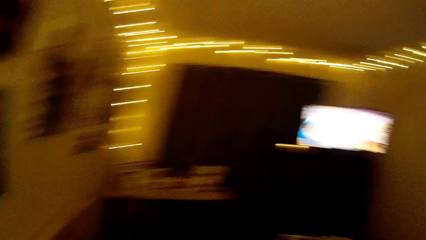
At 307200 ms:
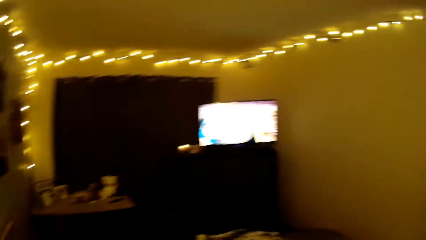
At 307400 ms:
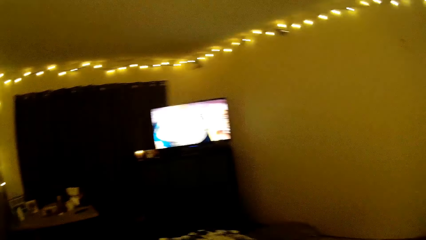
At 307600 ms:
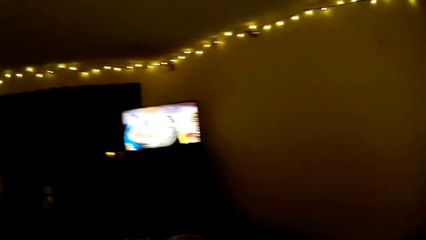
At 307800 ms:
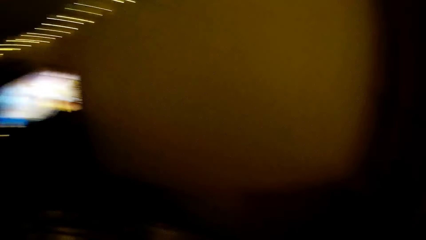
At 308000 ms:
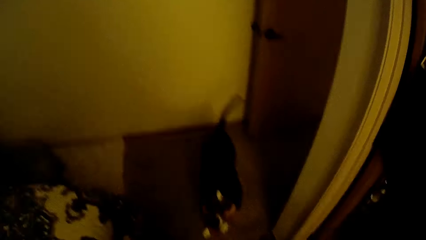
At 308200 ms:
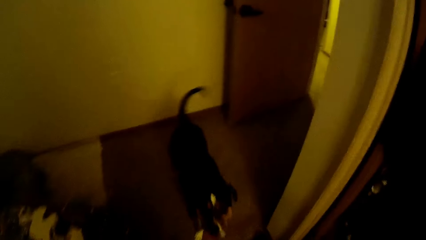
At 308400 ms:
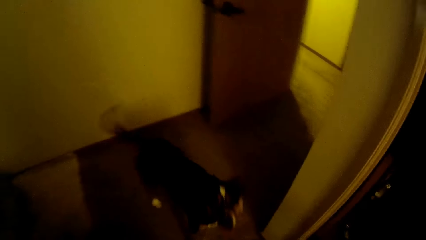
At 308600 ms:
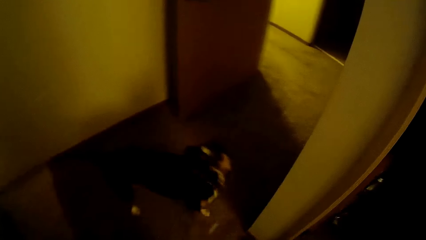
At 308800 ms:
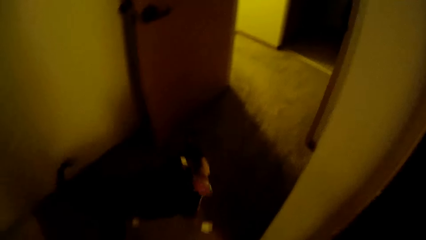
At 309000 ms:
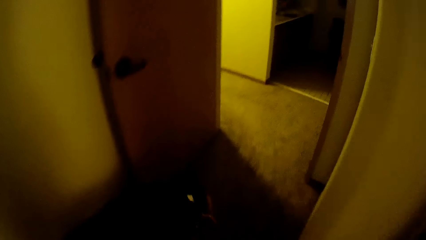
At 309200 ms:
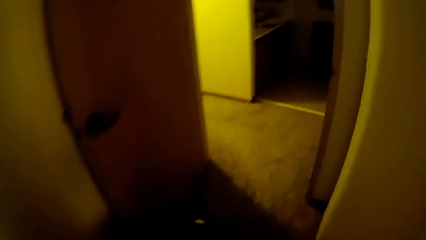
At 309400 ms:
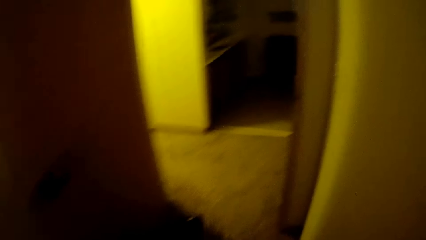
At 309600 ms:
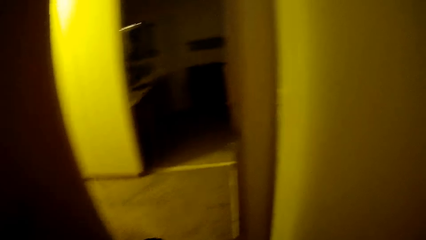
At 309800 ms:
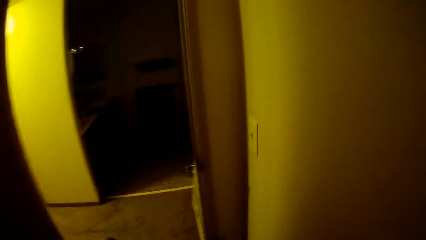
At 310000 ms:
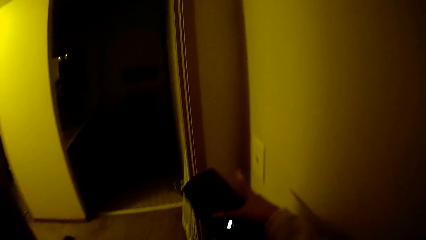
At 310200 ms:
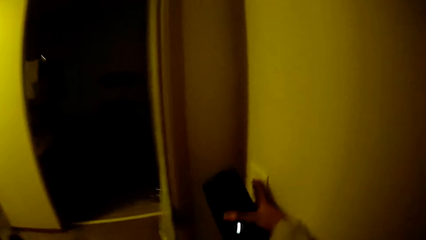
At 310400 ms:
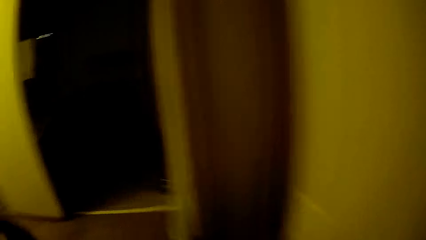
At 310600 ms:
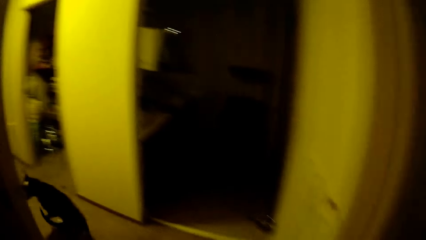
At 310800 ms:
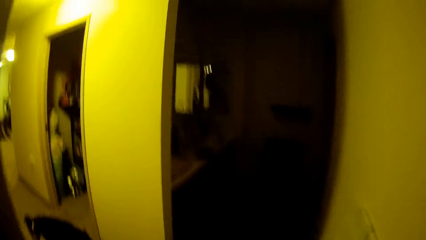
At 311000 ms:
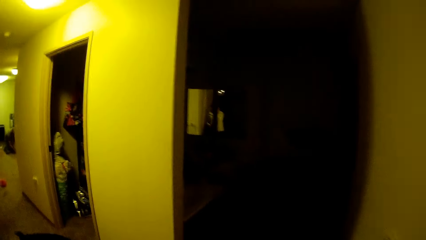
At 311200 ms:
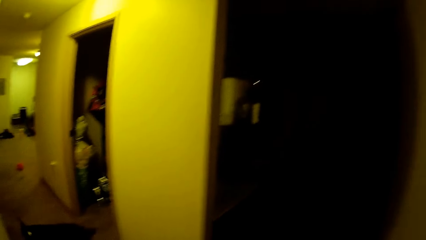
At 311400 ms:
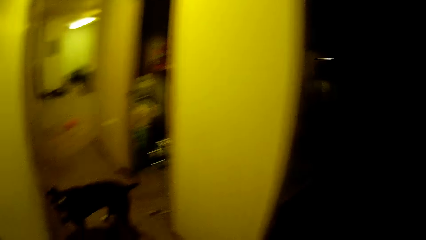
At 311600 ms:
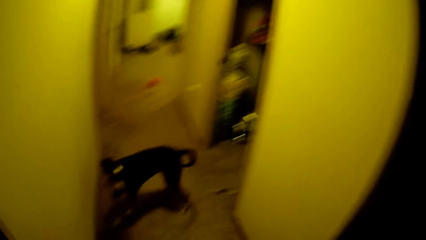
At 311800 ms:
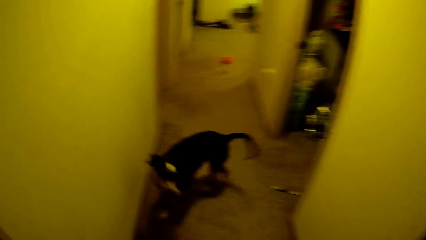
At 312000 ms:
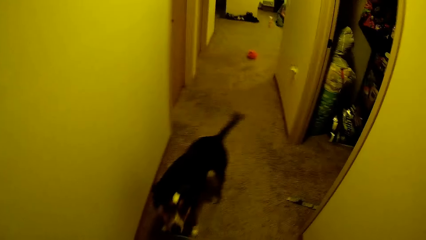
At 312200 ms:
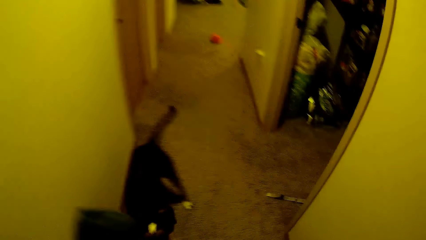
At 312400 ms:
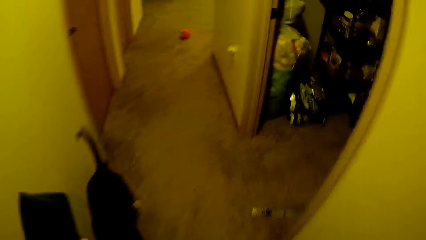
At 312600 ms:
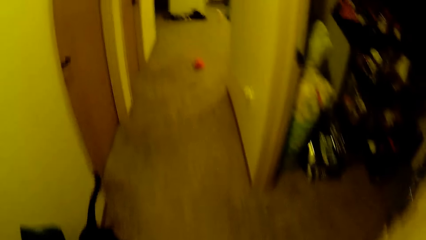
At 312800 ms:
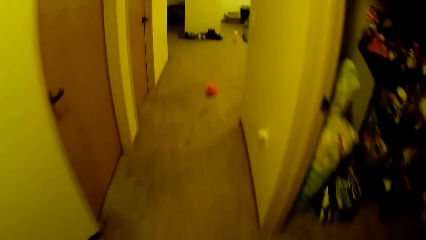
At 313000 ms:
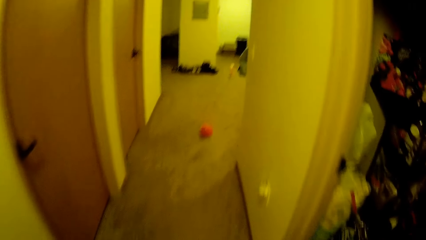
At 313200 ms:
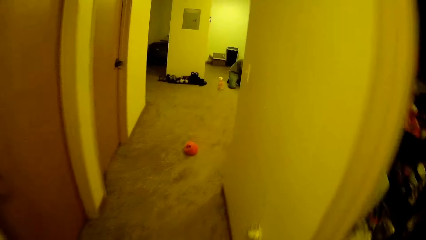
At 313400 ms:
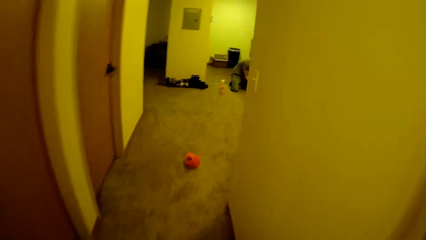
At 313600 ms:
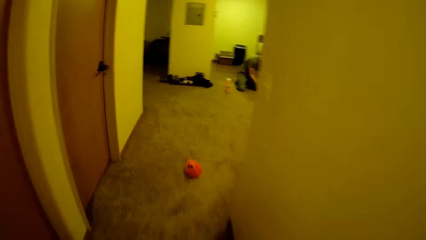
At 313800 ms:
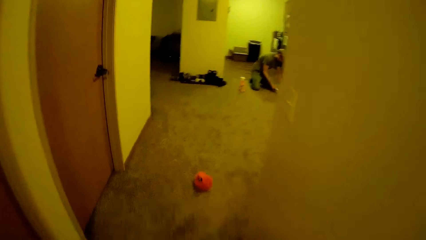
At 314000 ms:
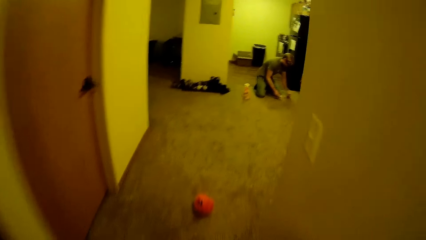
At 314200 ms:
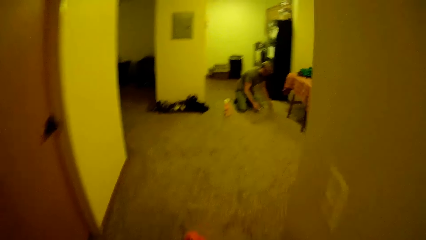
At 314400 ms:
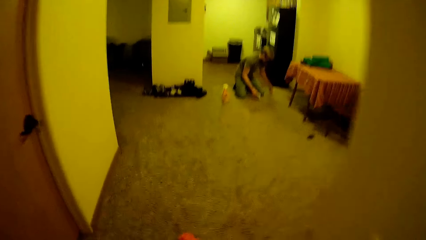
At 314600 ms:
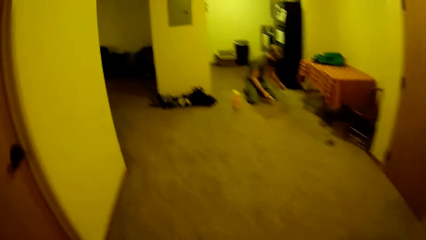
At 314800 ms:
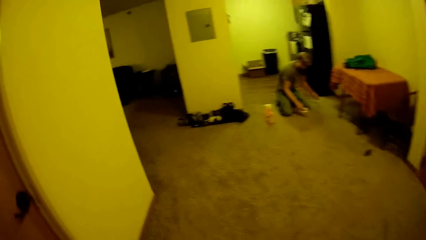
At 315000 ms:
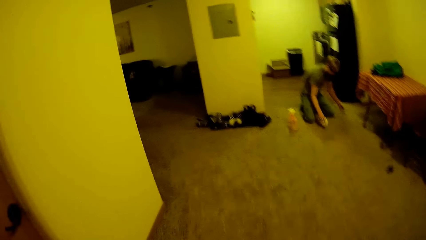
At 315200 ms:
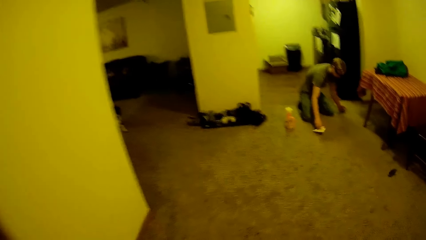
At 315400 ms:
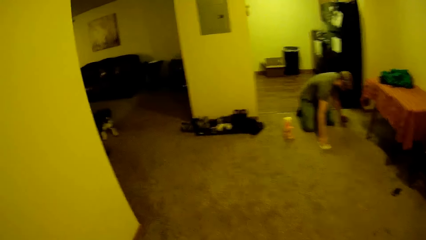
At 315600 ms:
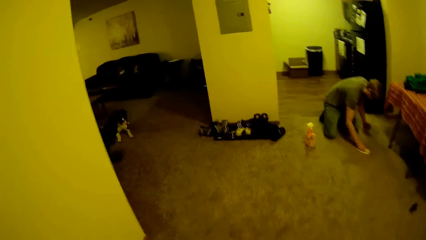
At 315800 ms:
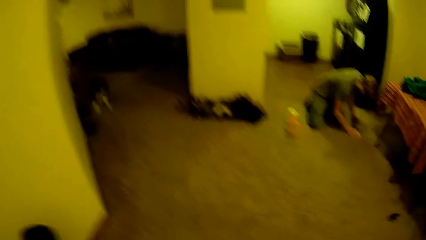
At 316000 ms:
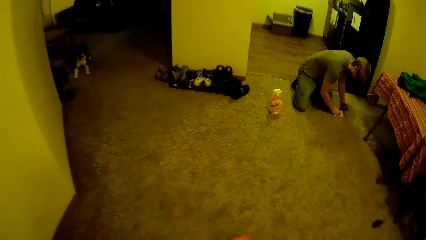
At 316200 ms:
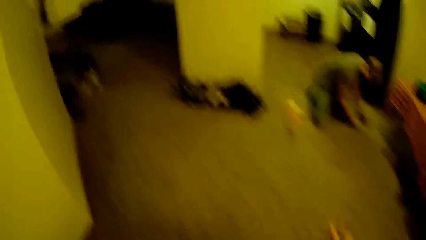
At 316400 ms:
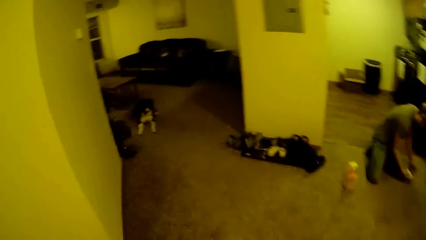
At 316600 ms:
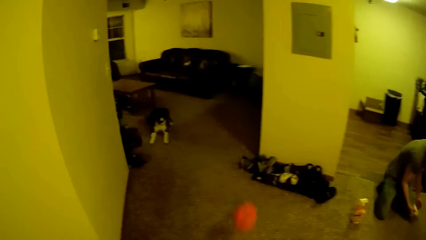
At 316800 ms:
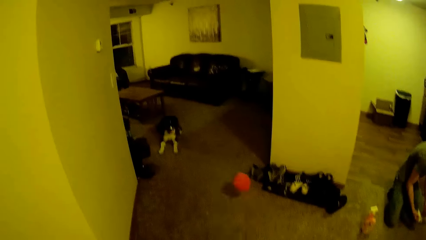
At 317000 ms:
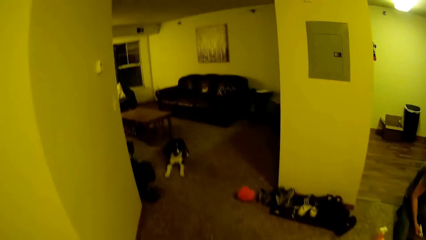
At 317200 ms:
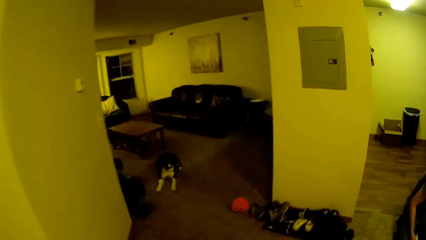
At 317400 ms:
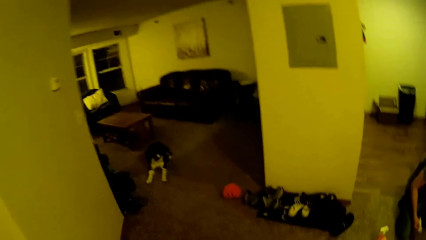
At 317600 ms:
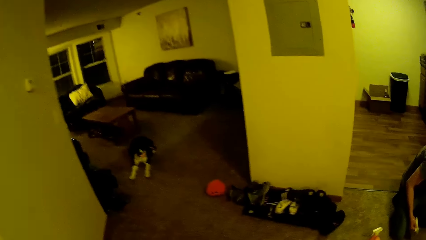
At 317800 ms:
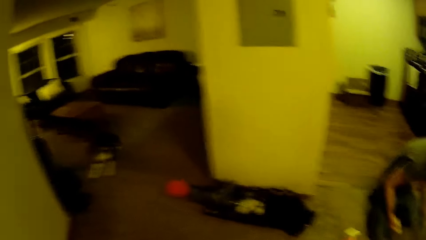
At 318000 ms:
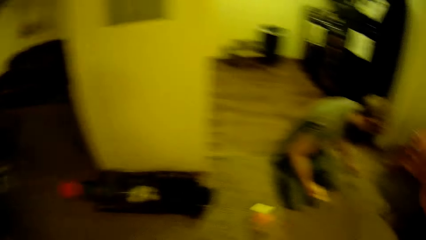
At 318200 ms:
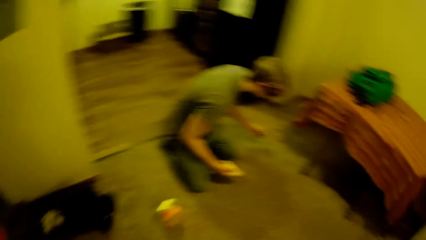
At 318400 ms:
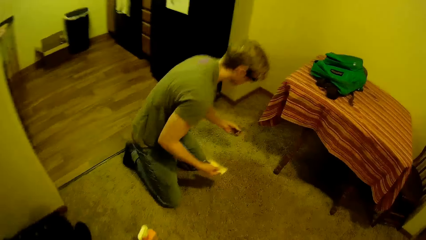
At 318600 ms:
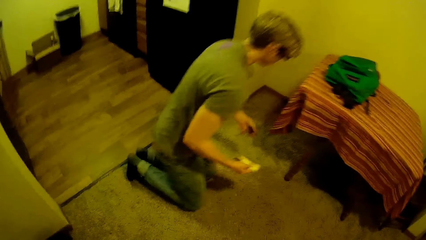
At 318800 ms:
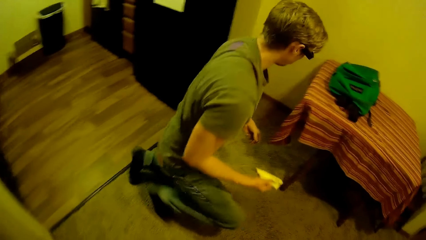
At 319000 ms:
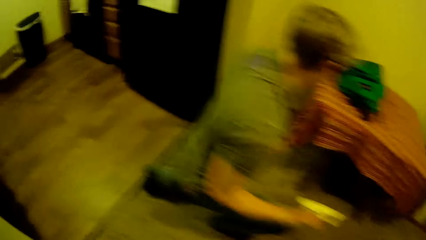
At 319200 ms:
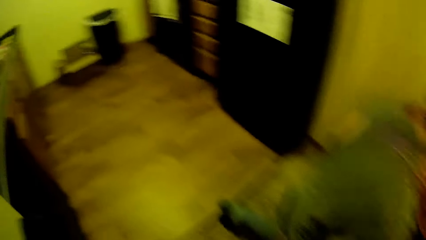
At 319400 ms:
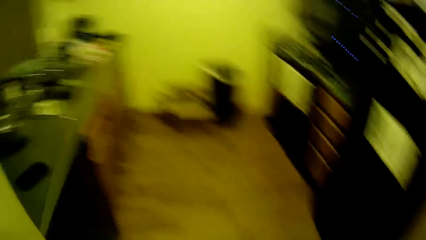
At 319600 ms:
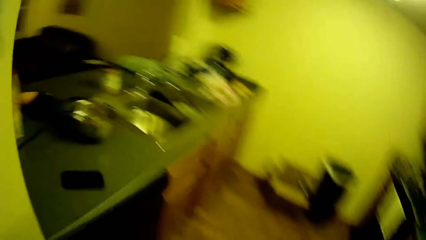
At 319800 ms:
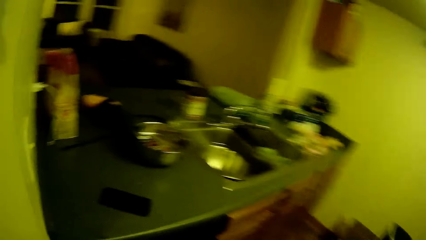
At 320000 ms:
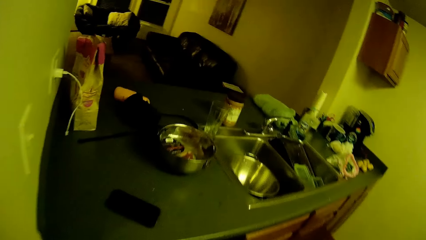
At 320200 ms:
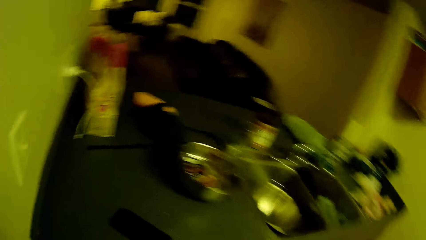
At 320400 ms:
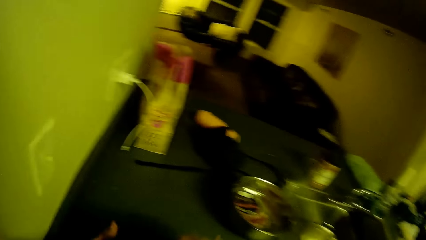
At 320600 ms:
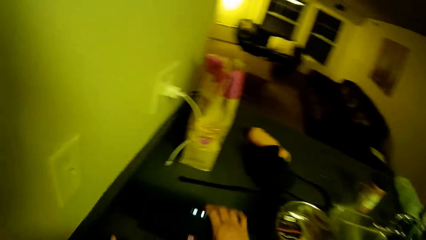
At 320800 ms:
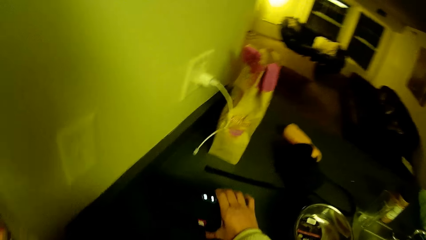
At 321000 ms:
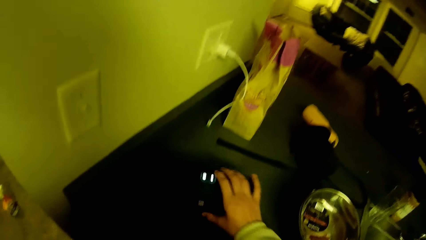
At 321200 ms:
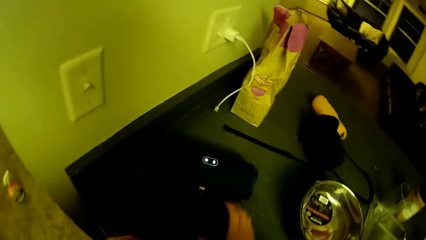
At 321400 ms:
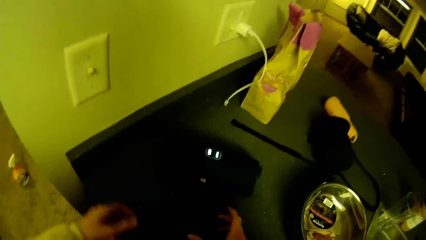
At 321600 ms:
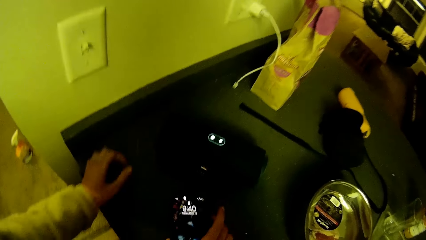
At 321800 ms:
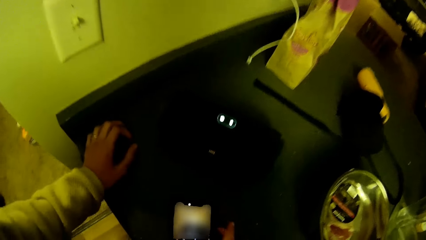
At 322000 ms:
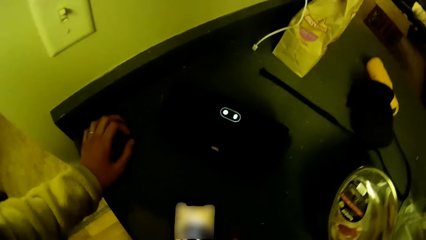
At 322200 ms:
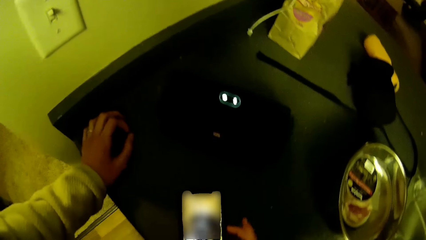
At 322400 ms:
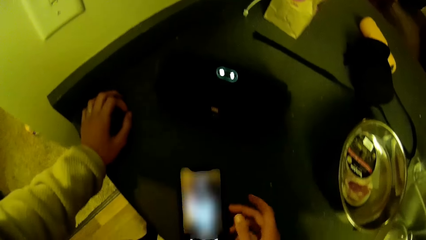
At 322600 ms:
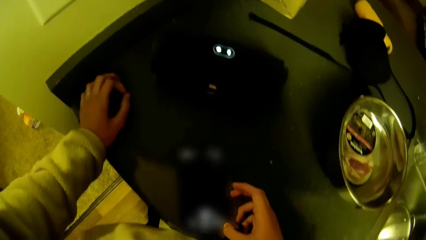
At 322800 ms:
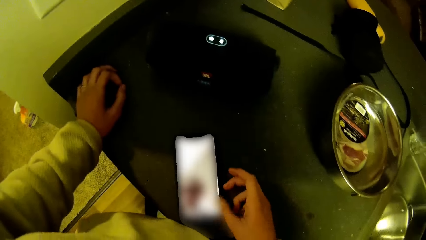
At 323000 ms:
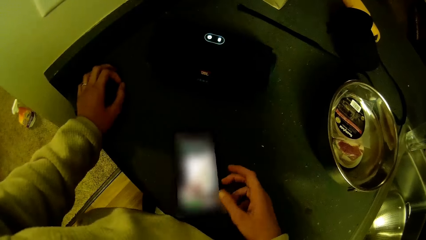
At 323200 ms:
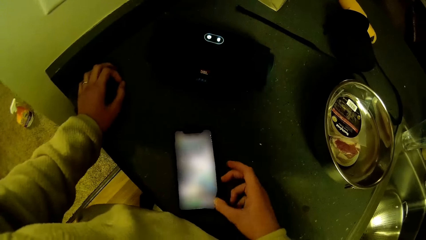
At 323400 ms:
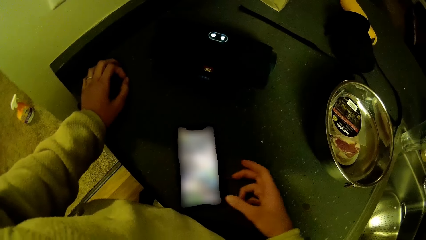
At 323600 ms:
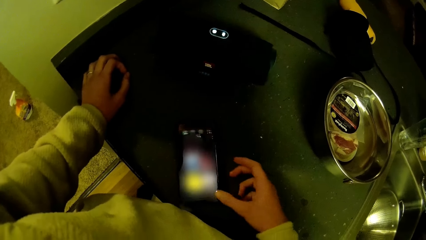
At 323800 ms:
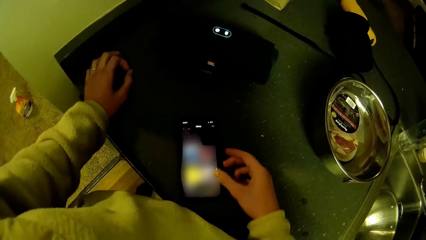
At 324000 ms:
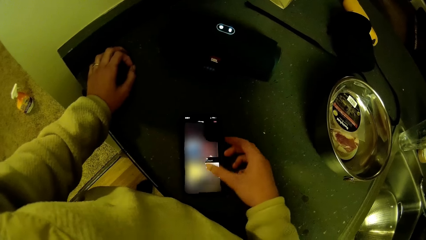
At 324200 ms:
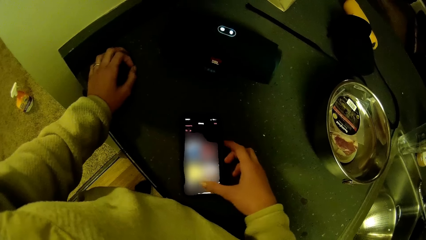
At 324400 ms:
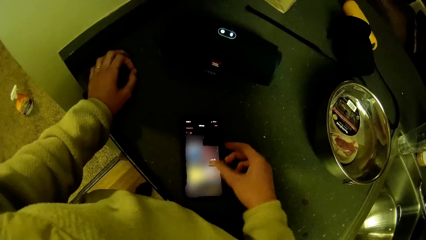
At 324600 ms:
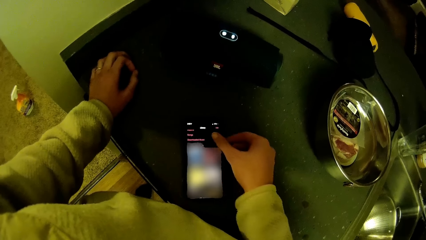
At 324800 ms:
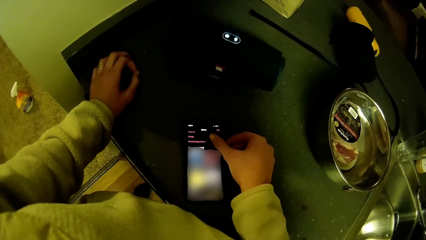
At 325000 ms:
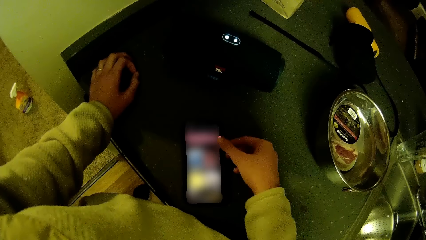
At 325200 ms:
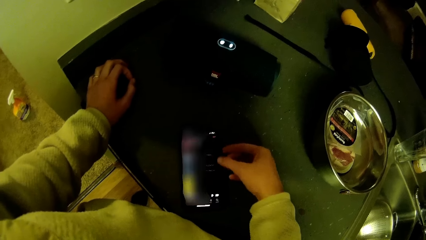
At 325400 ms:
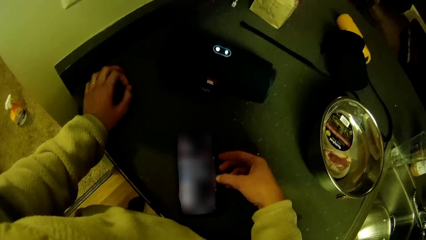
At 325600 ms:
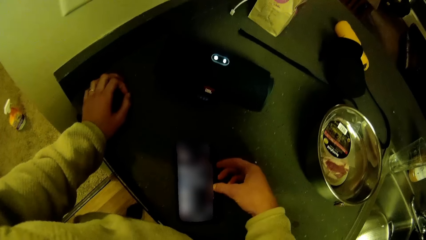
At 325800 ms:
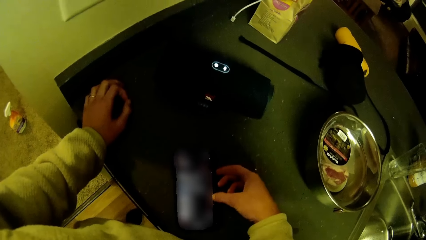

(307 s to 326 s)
The camera wearer turns off a switch on the wall. He walks to the kitchen. He places the stereo on a kitchen slab or counter top. He moves a phone on the kitchen slab with his right hand. He puts the hand on the counter top. He dials the phone.
